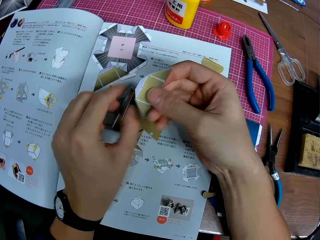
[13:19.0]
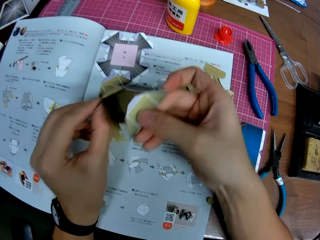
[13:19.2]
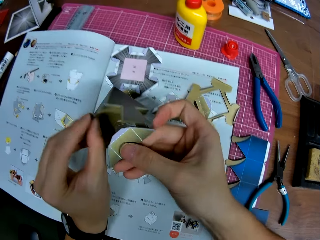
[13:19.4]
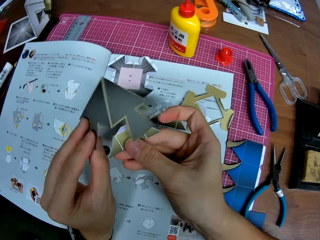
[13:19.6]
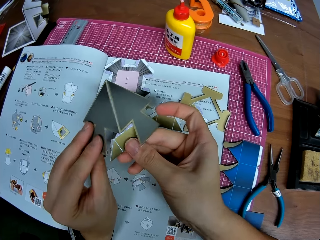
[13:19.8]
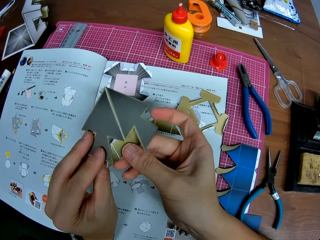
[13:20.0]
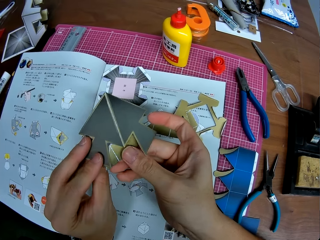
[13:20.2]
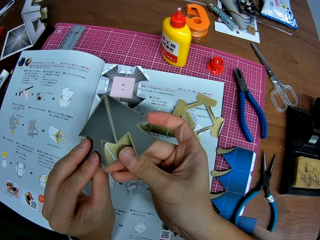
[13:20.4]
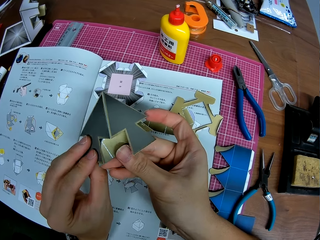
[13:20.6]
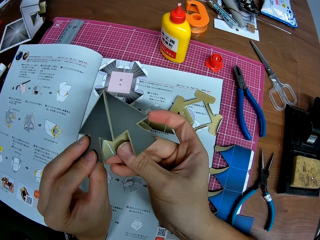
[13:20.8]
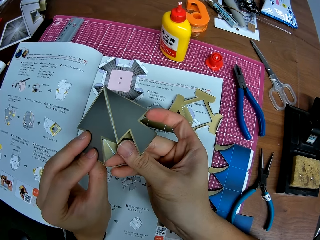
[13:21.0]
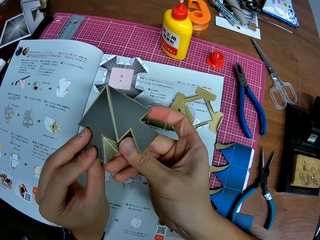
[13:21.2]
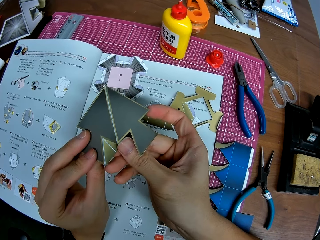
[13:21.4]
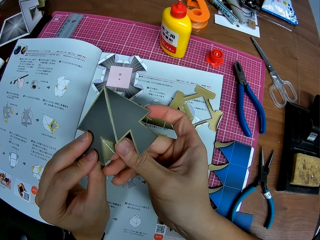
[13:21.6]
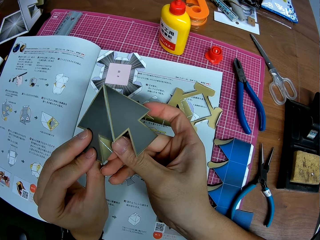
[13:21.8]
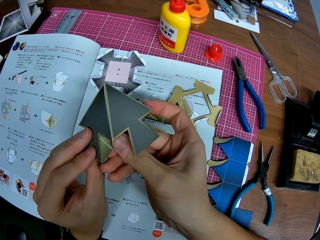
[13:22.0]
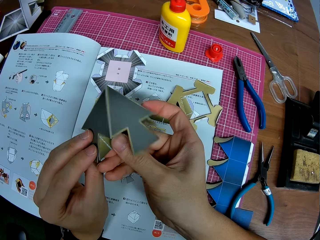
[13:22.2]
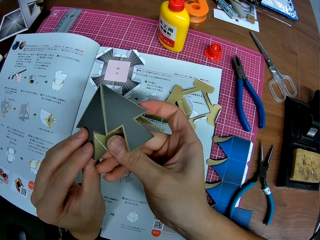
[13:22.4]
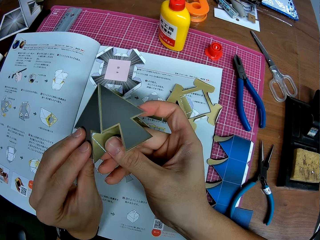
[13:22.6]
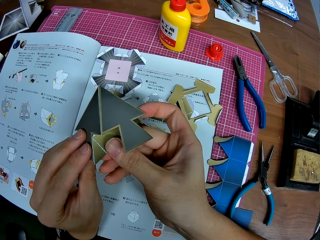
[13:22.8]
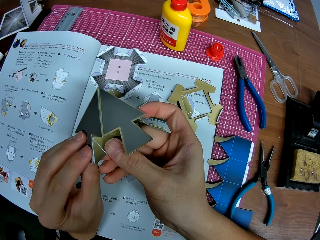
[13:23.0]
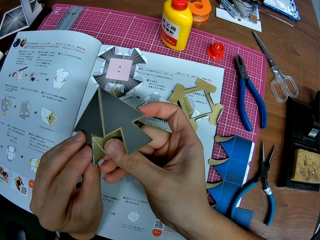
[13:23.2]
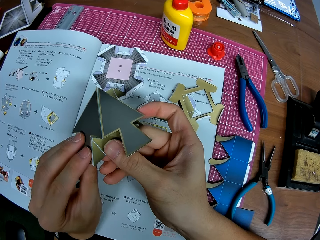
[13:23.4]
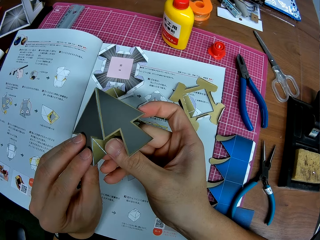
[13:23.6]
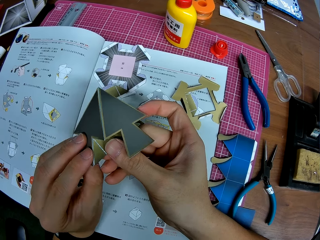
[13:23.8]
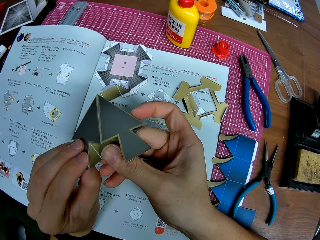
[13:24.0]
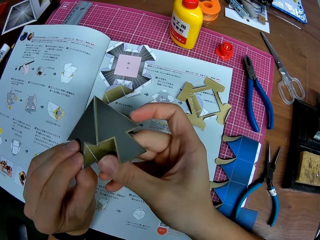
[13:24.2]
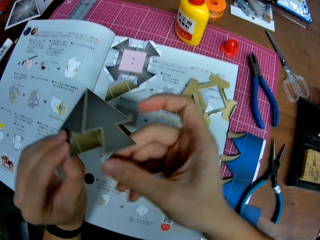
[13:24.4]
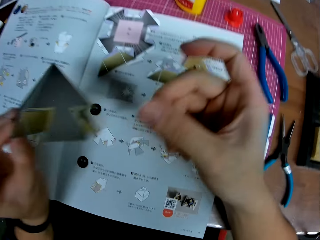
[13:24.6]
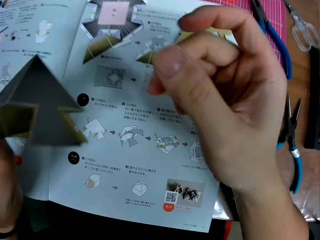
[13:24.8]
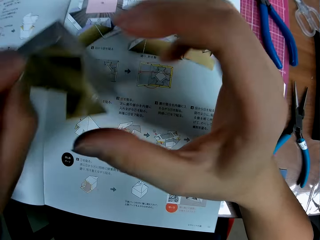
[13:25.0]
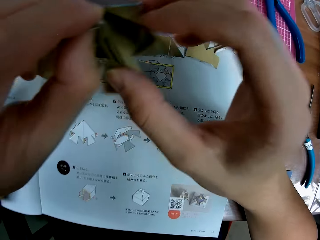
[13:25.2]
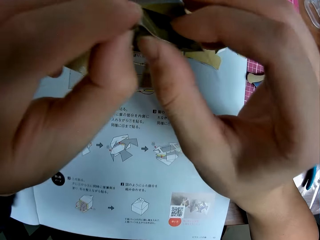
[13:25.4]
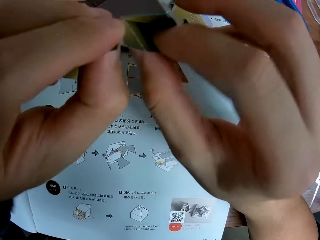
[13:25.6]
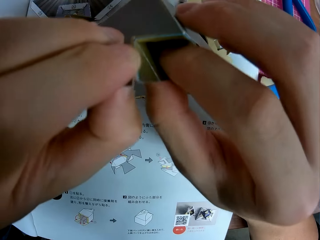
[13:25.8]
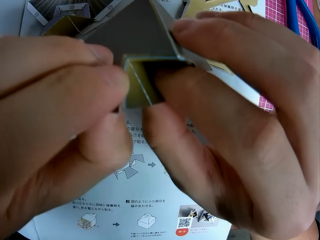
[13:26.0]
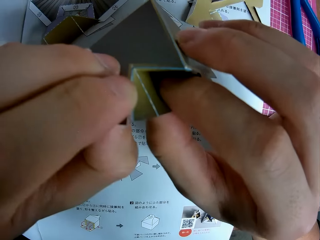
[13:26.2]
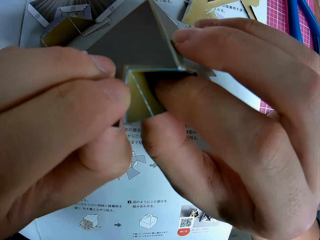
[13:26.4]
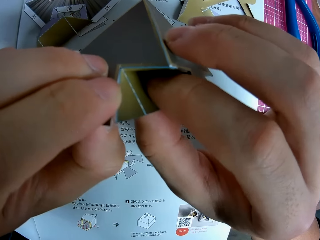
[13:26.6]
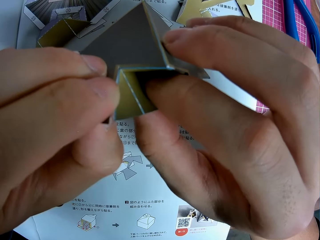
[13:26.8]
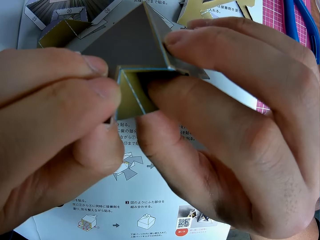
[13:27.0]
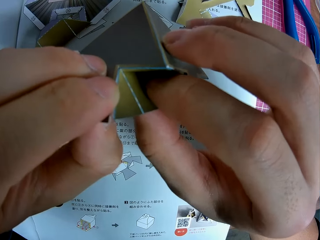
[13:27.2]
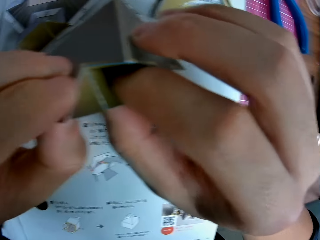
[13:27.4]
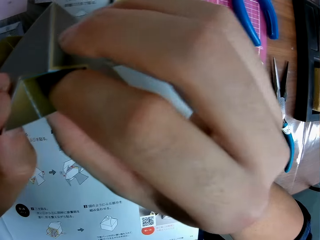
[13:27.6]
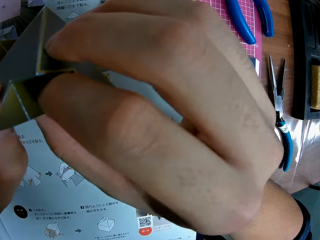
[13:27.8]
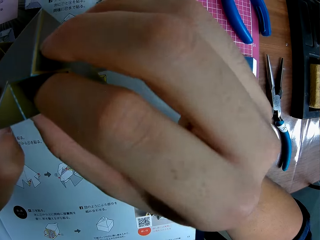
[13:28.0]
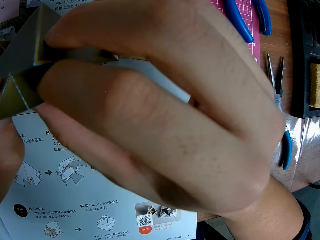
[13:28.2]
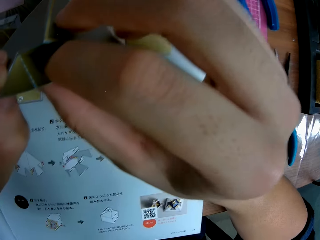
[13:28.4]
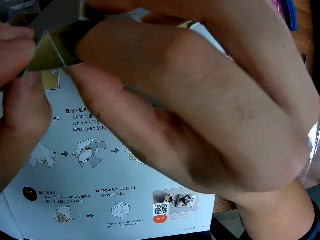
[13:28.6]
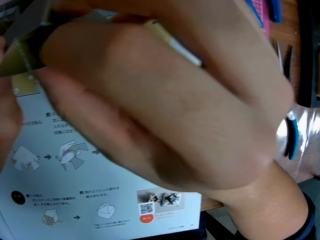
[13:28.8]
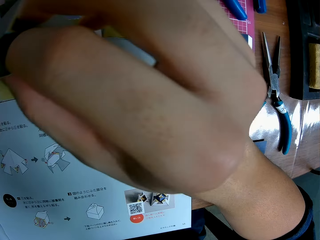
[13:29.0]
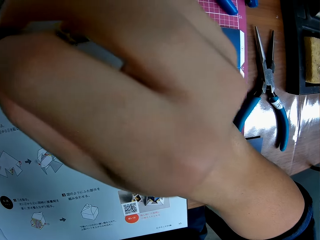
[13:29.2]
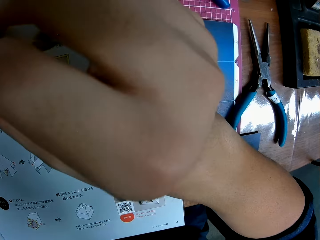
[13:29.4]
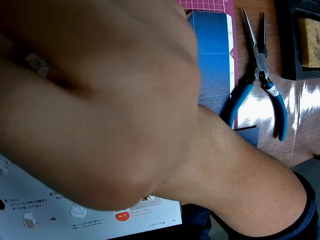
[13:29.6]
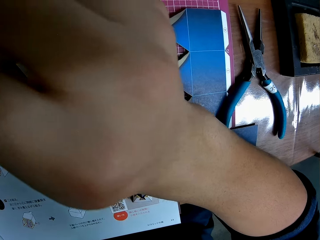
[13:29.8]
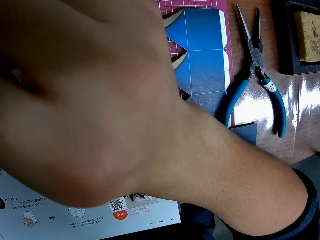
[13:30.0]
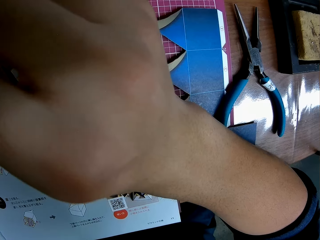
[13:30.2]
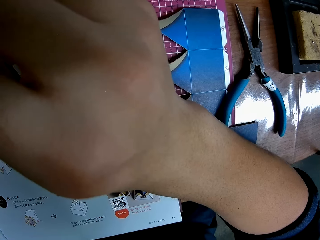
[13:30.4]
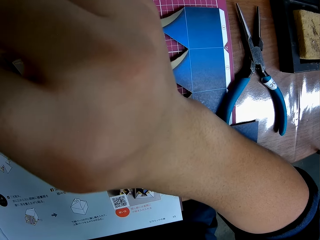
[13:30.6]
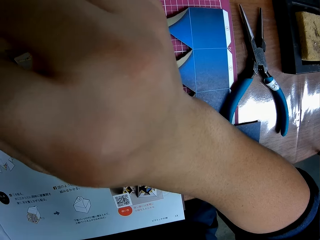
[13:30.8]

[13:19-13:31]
The camera wearer drops the piece of craft on the table. They pick the piece of craft back up. They model the paper. They join the pieces of craft together.

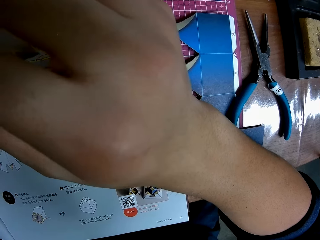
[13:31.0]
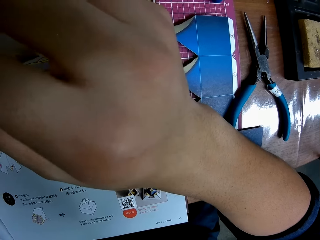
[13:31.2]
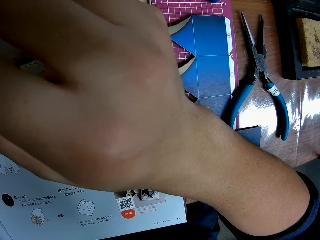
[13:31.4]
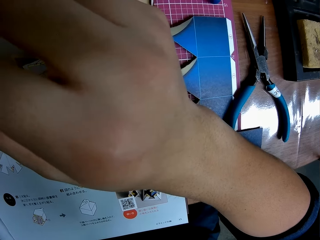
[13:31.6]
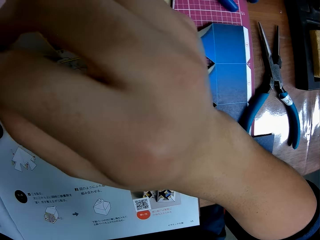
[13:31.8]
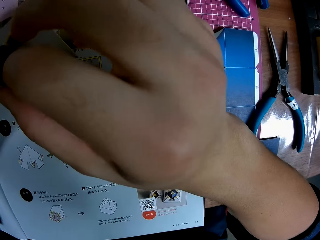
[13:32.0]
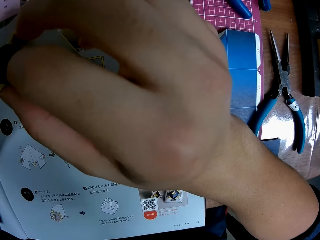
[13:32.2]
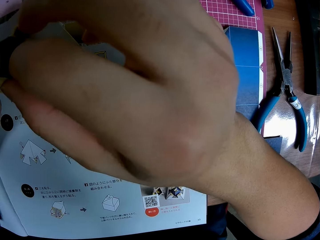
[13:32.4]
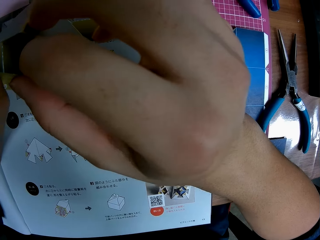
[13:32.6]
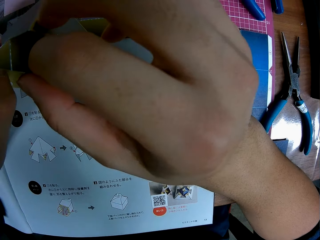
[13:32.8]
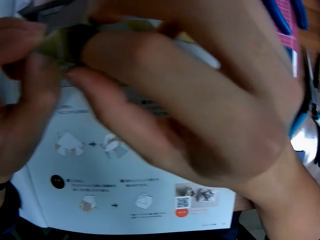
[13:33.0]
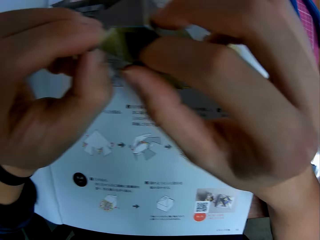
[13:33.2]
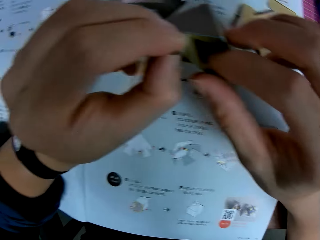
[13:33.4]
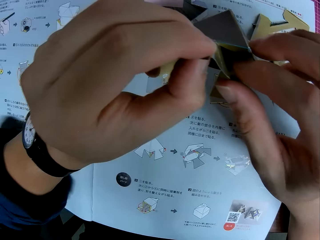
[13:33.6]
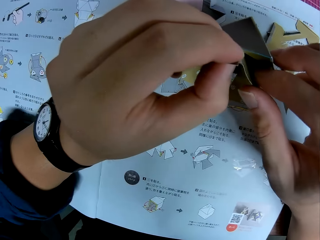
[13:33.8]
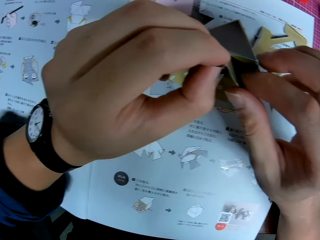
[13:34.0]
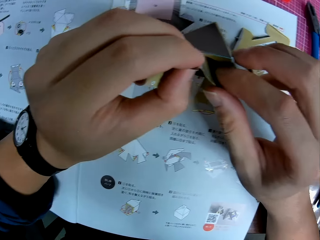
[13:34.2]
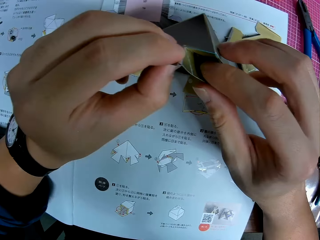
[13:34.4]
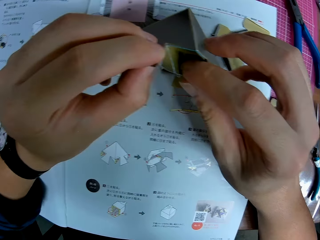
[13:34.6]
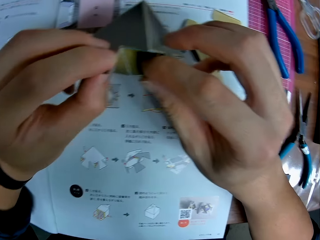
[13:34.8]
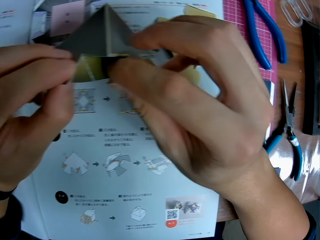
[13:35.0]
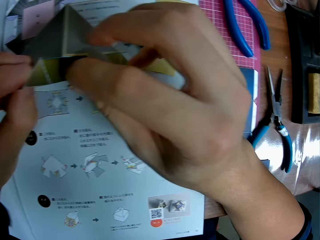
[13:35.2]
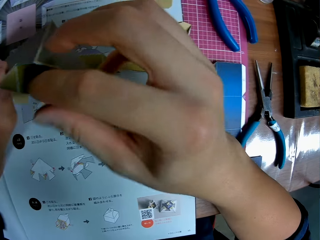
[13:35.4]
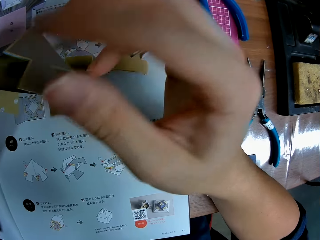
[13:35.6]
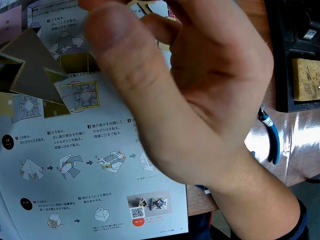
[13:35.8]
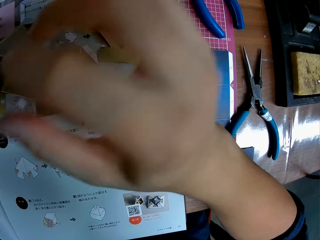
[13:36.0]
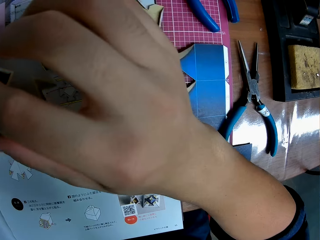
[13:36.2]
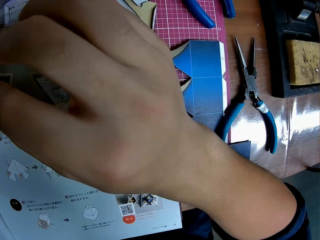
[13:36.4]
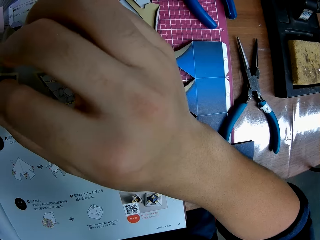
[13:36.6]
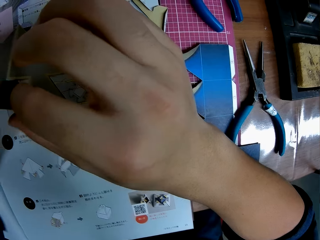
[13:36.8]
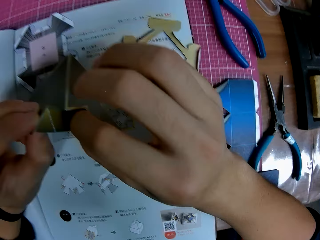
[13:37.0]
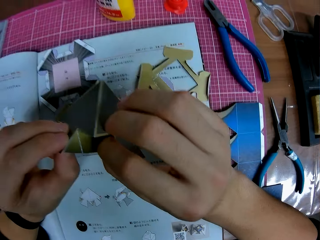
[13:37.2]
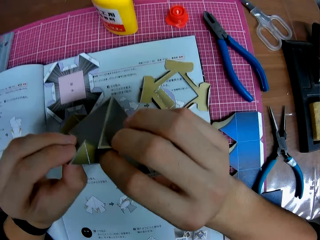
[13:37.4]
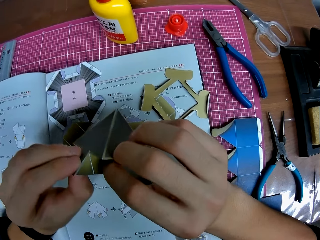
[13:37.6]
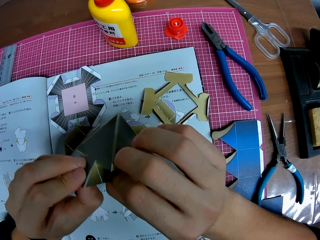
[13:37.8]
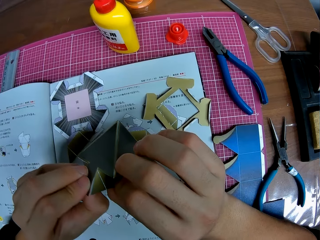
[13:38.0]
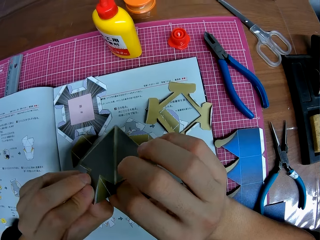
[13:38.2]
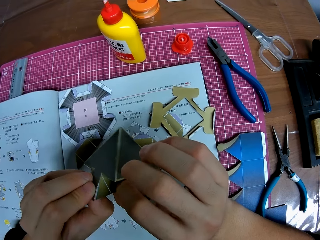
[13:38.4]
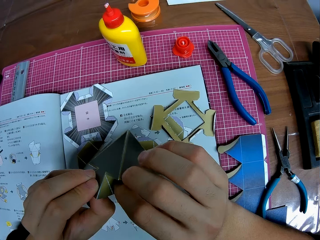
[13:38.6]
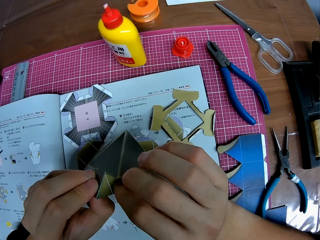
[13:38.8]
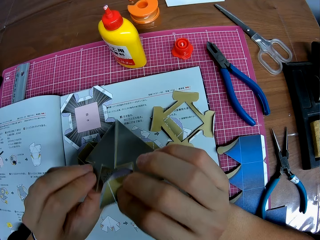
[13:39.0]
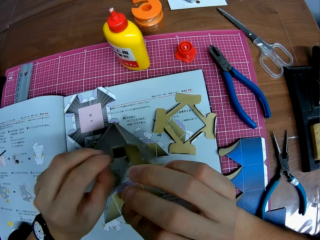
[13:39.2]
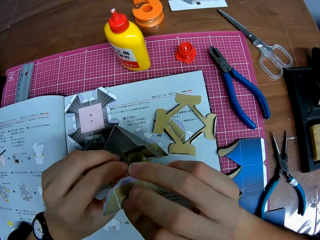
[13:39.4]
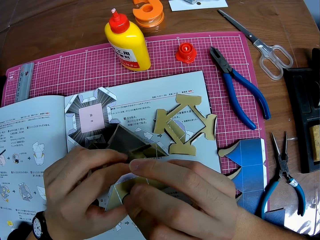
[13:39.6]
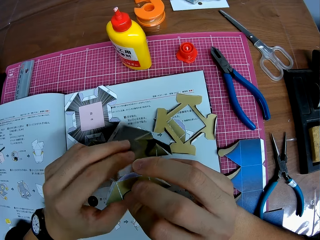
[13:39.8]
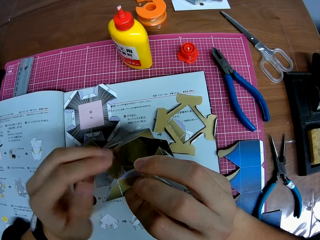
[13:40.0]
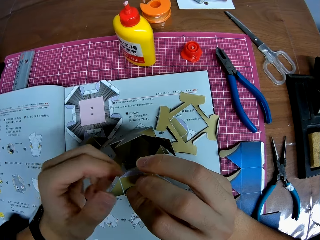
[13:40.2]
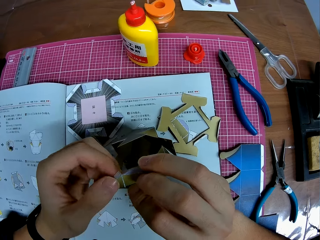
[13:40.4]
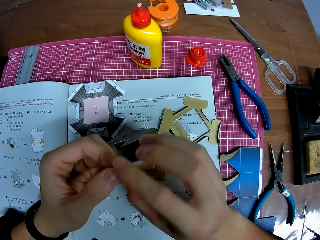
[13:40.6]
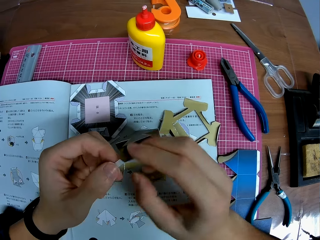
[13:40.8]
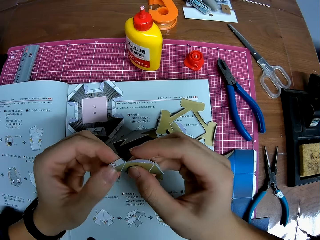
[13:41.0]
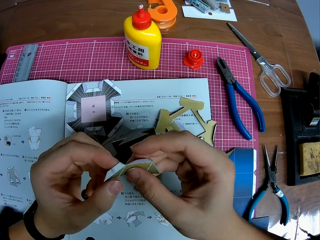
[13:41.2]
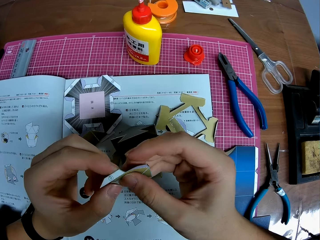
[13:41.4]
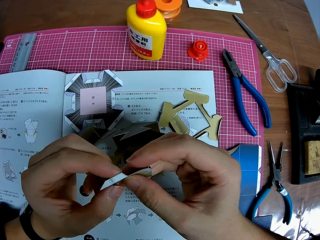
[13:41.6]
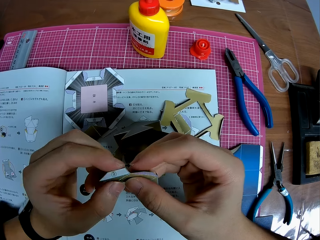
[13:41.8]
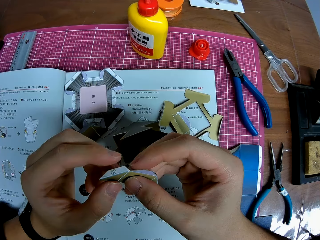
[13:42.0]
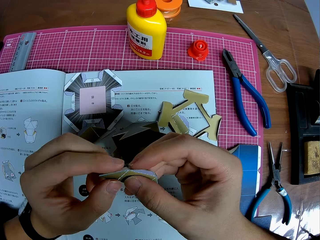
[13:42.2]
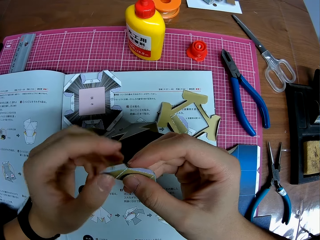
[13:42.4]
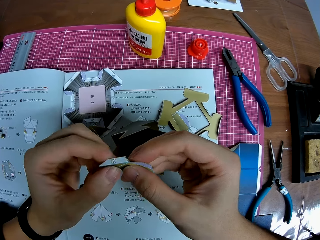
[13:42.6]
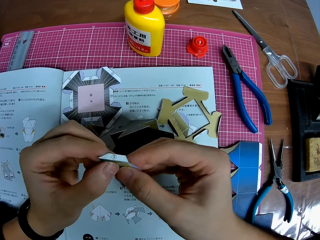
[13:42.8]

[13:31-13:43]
The camera wearer drops the piece of craft on the table.
